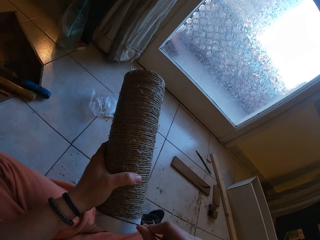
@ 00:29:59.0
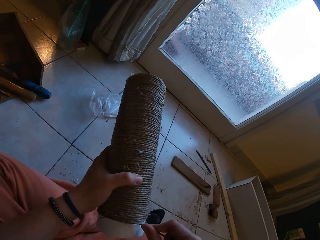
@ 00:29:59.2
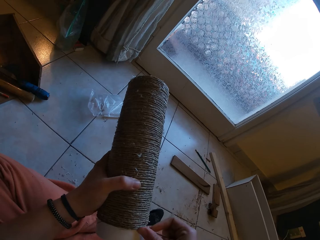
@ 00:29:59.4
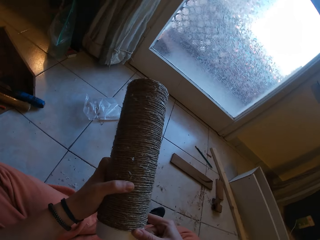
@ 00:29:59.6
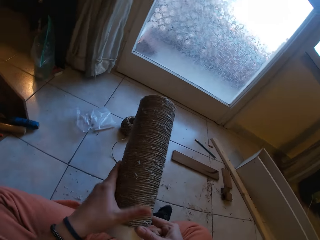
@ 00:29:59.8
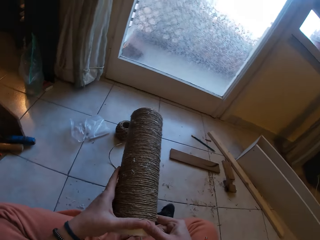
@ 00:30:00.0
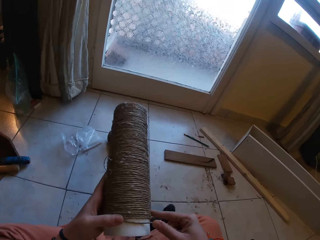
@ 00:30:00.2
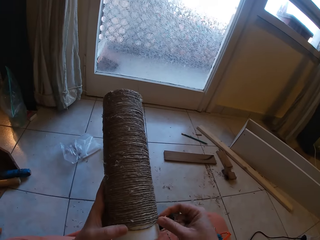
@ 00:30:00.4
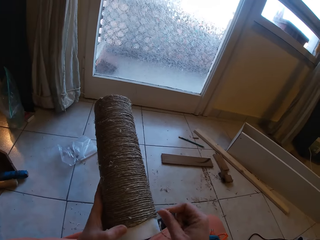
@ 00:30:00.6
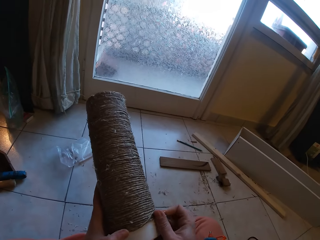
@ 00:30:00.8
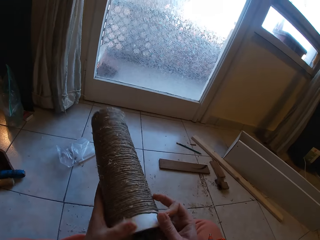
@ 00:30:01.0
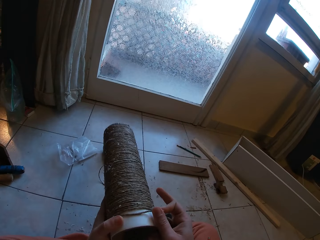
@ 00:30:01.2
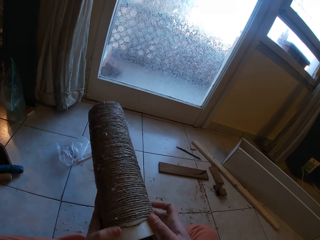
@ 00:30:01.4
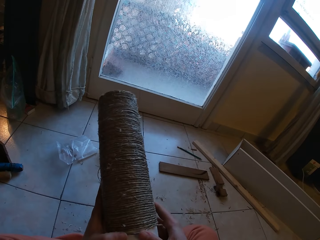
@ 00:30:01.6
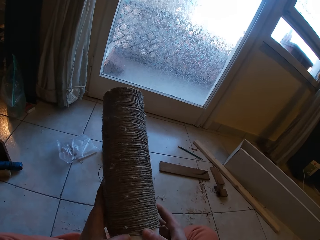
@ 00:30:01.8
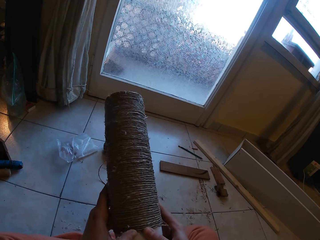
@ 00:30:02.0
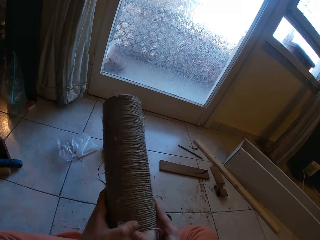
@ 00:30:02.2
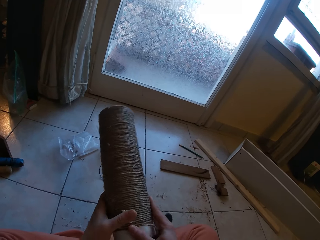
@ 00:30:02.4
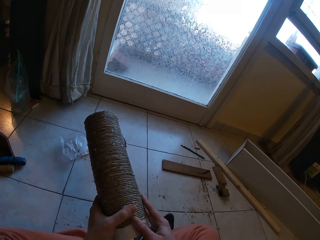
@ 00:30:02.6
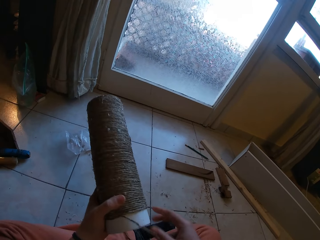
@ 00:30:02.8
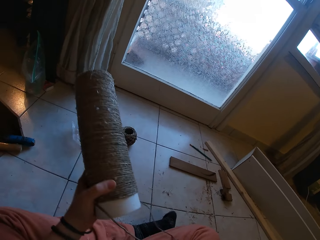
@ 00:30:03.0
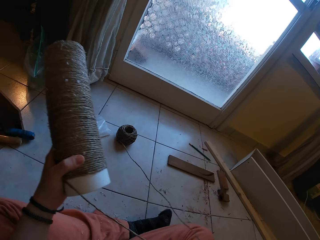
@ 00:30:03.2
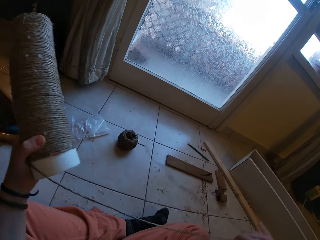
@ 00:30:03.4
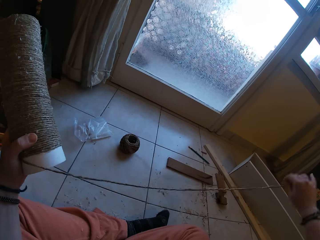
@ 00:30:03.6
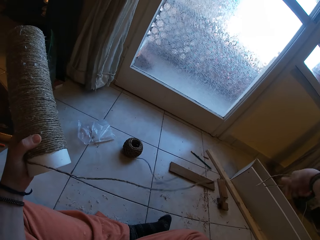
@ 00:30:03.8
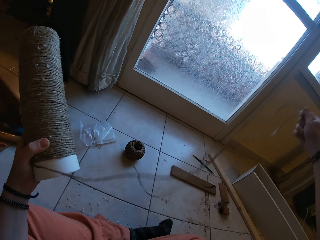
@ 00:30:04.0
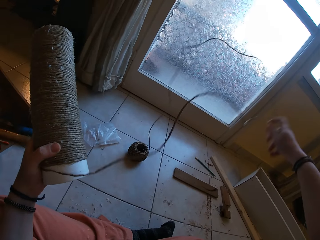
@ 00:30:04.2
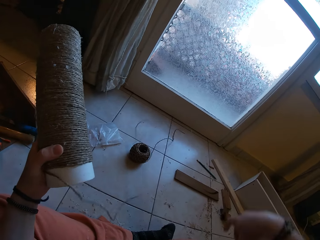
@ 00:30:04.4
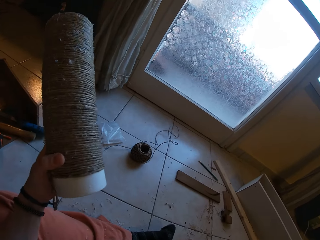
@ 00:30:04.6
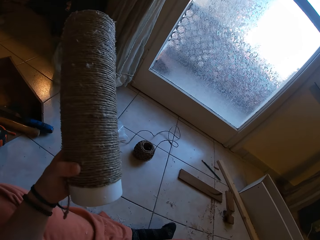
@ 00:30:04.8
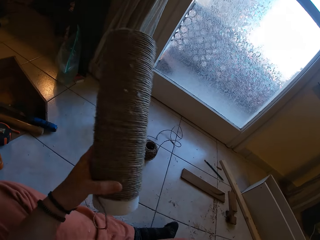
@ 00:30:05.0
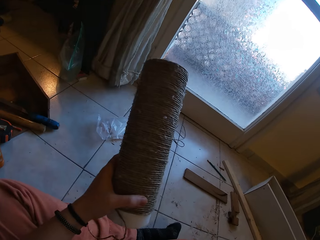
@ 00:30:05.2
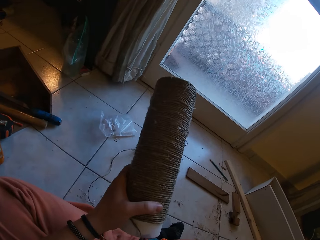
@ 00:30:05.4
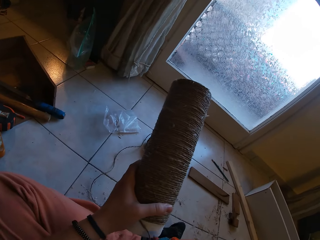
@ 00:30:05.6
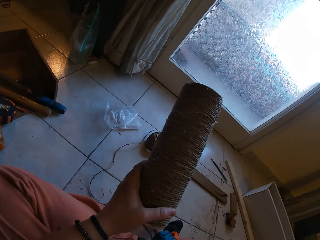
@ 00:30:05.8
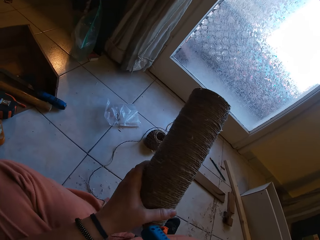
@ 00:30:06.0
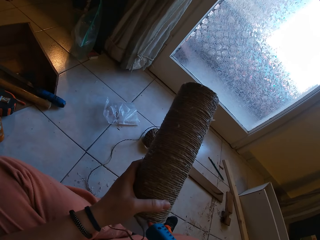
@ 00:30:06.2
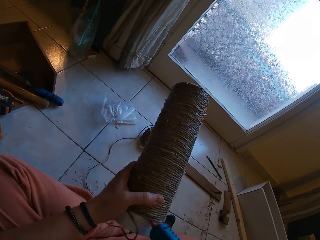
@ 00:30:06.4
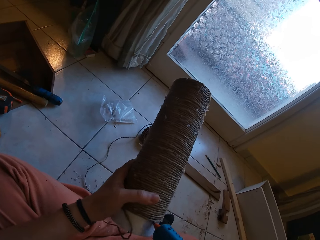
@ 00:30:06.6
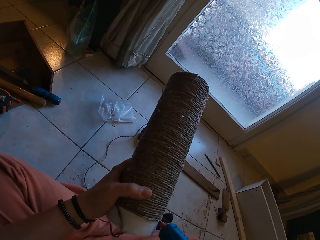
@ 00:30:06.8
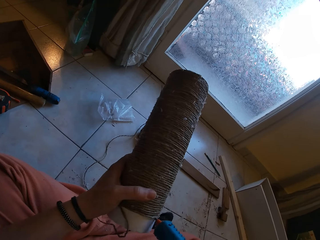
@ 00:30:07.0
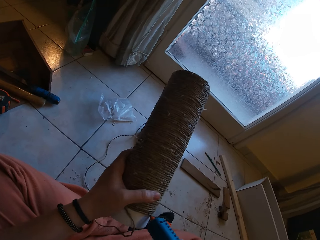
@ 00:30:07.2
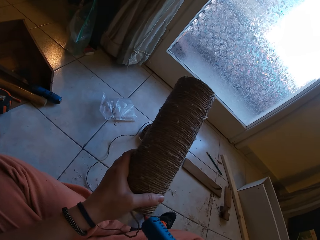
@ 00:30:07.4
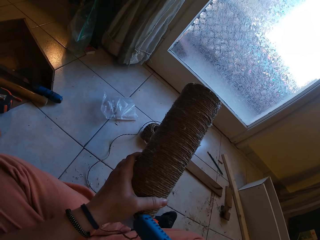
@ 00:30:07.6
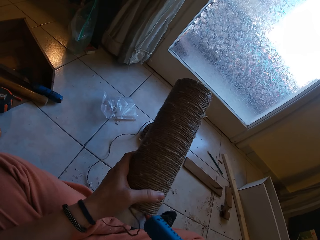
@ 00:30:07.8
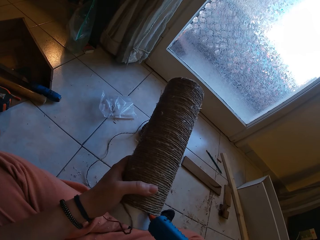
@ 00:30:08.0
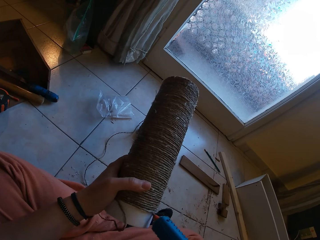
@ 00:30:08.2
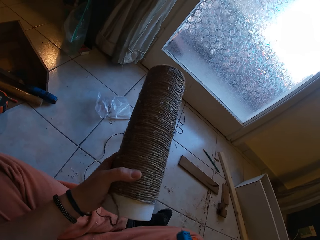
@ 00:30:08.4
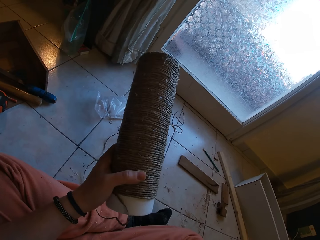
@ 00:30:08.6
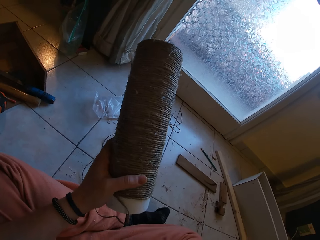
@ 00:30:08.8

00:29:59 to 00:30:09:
The camera wearer rolls the twine on the cardboard tube in his left hand with his right hand. He releases some twine from a twine ball on the floor with his right hand. He applies glue to the cardboard tube in his left hand with the glue gun in his right hand.

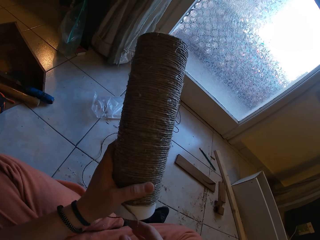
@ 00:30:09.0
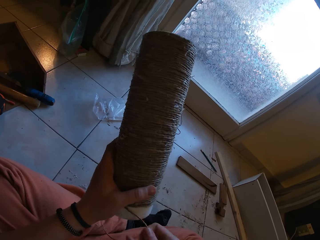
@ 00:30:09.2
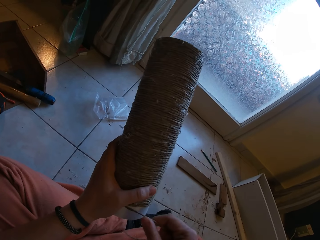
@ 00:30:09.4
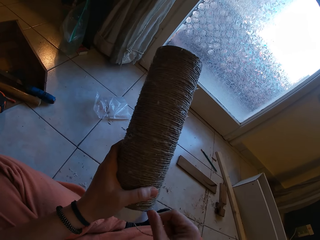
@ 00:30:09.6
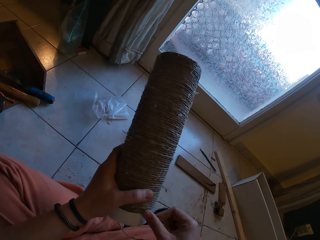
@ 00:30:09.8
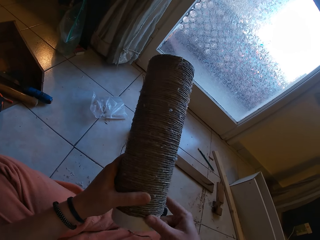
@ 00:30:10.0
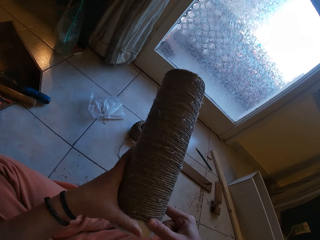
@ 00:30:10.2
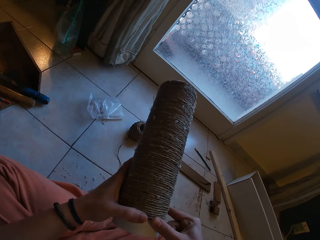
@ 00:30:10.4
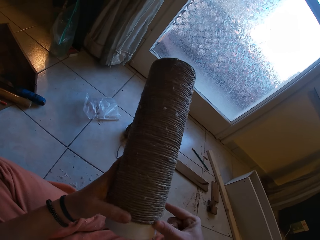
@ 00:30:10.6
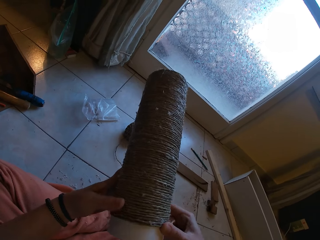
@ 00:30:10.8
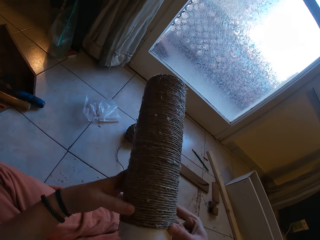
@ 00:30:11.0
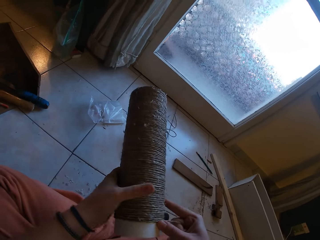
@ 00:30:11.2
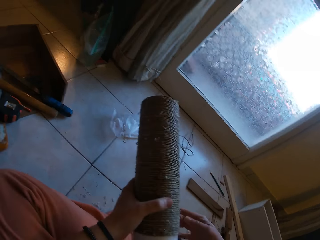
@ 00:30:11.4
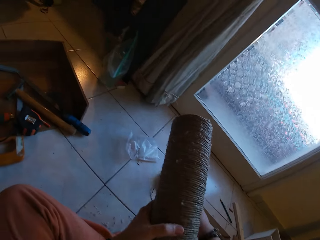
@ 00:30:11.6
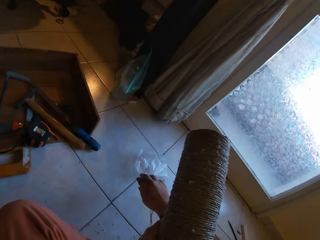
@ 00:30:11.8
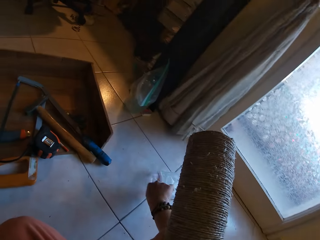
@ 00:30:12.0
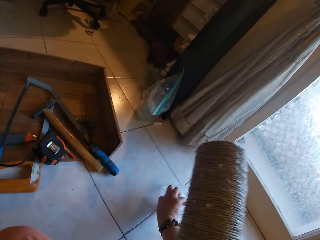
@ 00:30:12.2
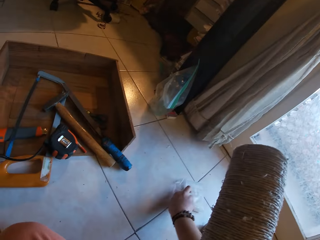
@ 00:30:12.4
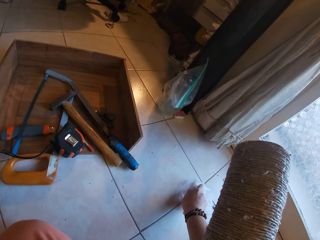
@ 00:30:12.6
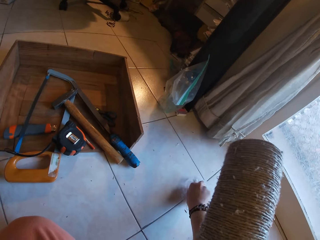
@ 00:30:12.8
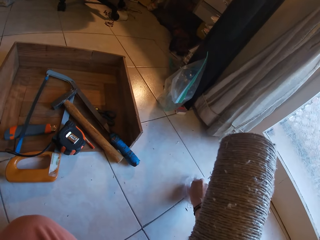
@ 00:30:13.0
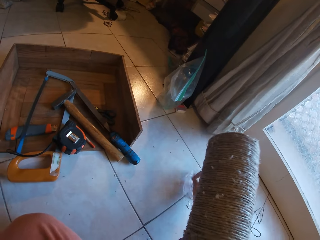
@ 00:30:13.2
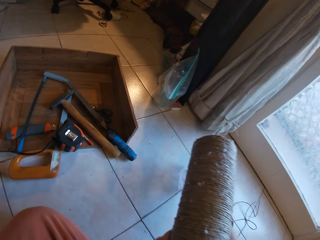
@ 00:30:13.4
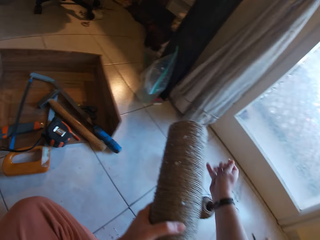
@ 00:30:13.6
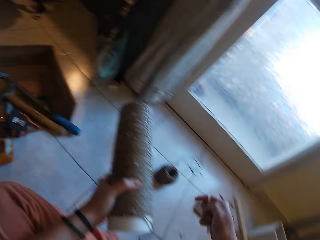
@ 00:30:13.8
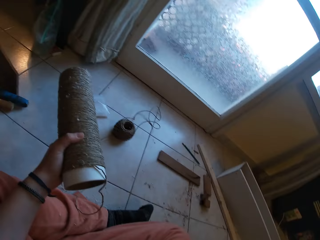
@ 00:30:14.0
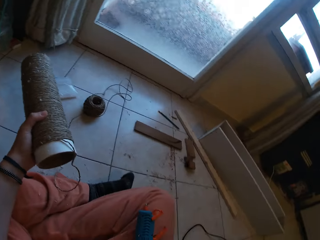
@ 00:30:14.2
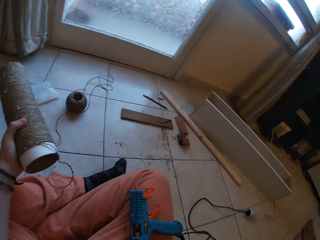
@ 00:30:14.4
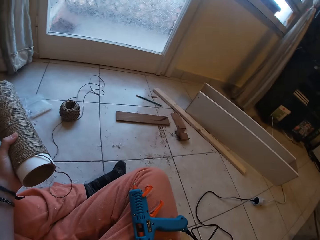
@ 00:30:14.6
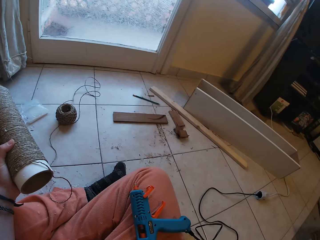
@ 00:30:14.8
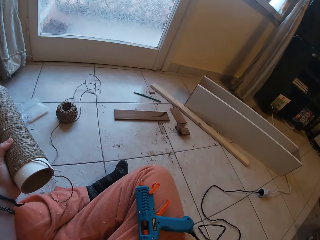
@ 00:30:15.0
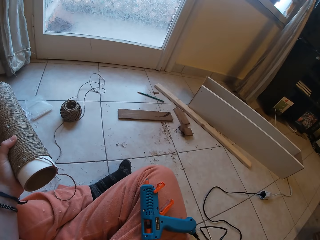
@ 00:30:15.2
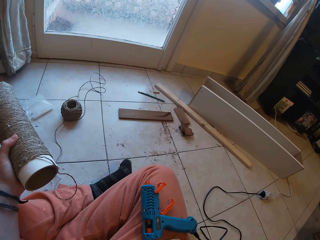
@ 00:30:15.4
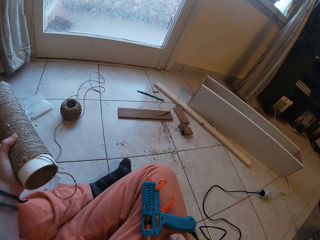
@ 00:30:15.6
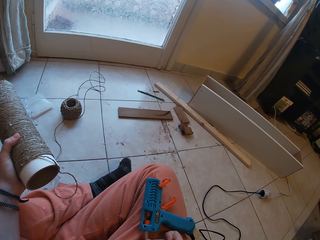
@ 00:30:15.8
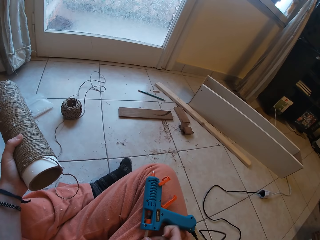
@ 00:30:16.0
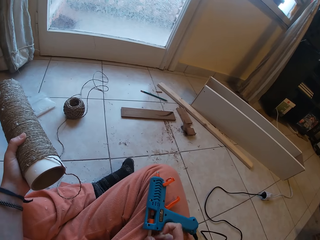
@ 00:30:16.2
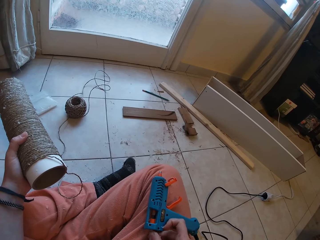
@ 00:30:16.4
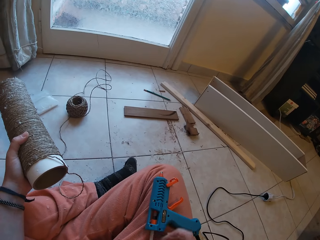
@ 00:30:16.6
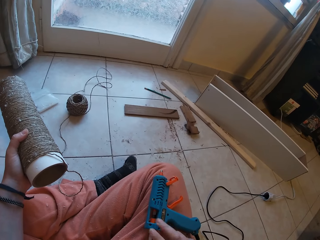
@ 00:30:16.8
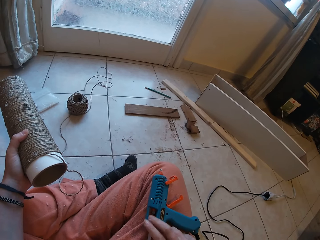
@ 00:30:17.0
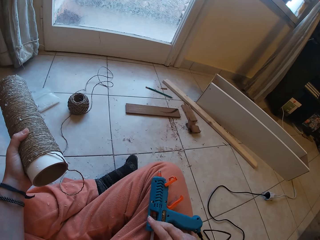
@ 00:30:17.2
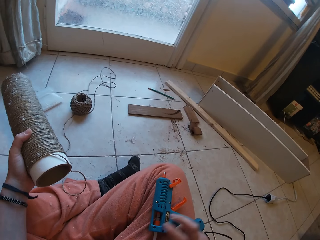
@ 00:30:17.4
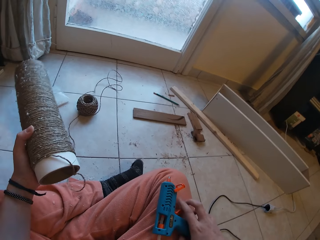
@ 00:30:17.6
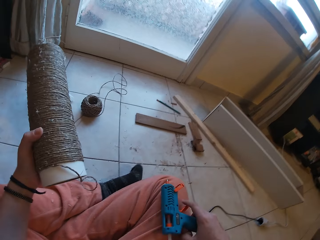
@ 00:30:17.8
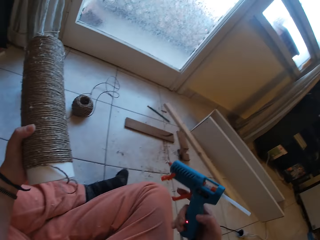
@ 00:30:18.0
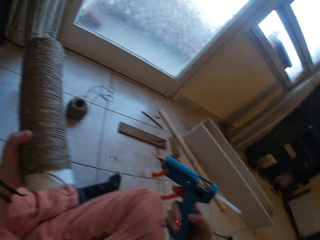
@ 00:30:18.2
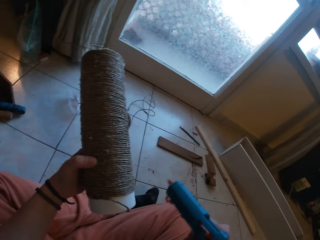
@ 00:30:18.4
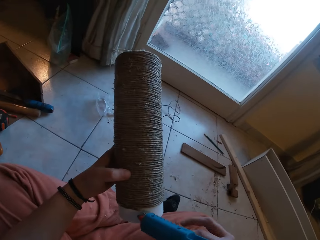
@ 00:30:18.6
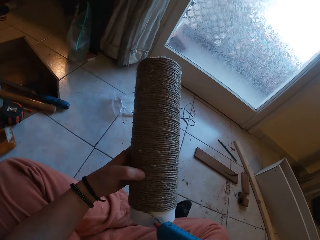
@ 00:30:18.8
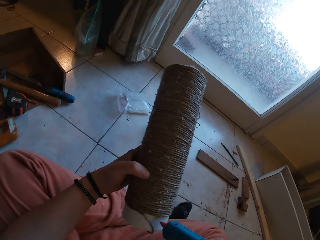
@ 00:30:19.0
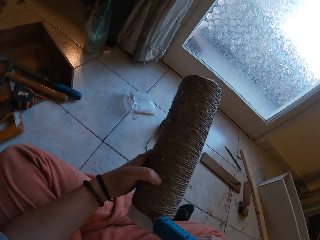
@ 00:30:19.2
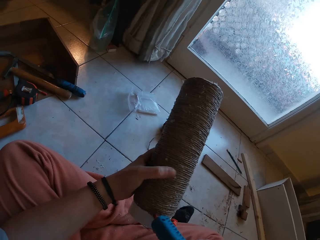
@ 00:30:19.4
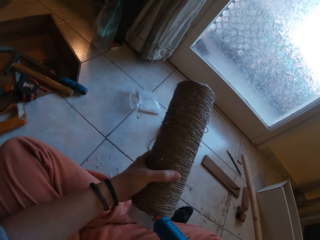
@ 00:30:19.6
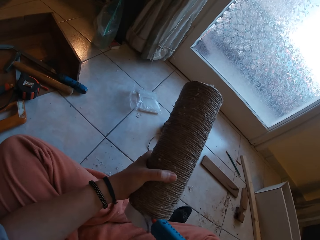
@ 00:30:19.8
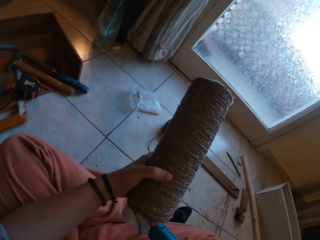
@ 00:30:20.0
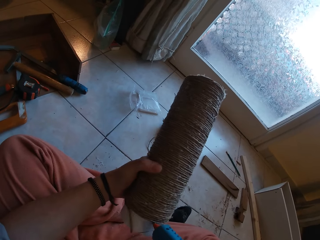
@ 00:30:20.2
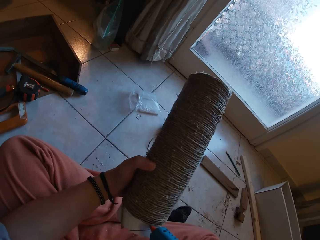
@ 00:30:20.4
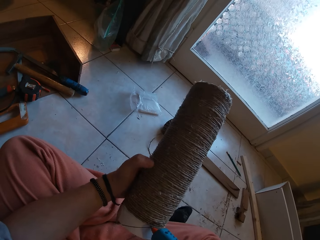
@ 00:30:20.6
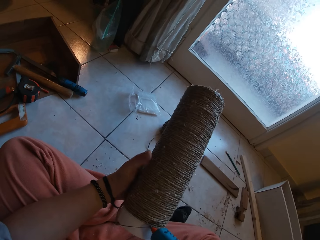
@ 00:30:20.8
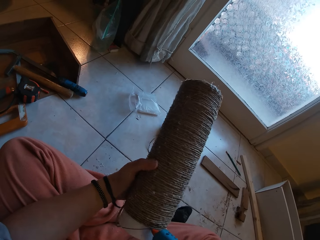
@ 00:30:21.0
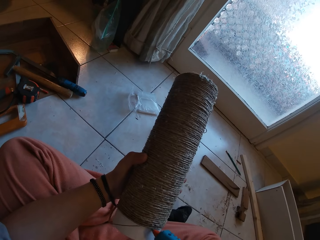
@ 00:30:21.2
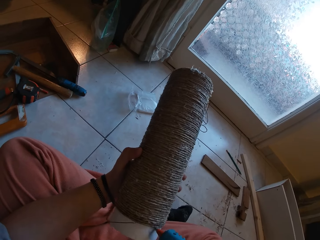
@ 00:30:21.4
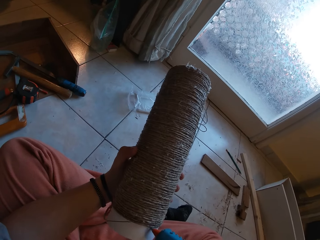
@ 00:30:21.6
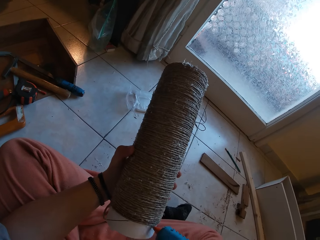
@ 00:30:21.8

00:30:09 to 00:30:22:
The camera wearer rolls the twine on the cardboard tube in his left hand with his right hand. He picks up a glue stick from a sachet on the floor with his right hand. He picks up a gun. He inserts the glue stick into the glue gun with his right hand. He picks up the glue gun from his right leg with his right hand. He applies glue to the cardboard tube in his left hand with the glue gun in his right hand.
